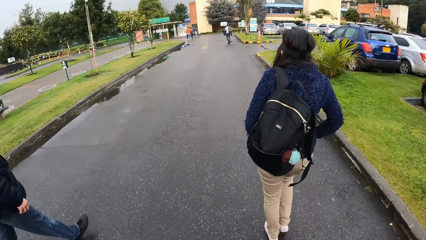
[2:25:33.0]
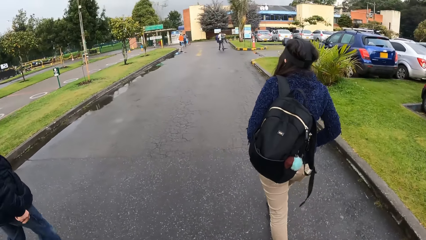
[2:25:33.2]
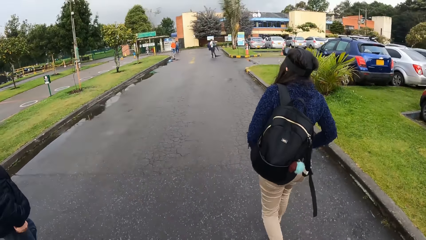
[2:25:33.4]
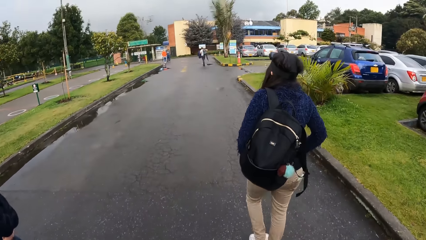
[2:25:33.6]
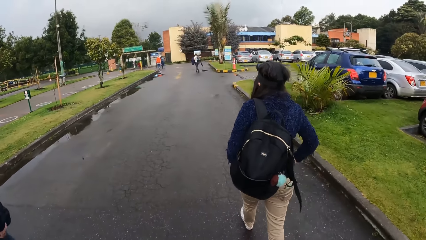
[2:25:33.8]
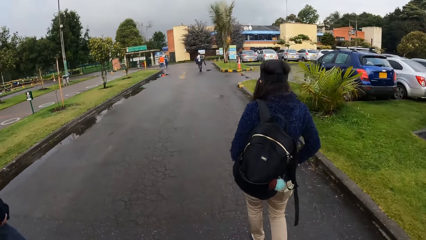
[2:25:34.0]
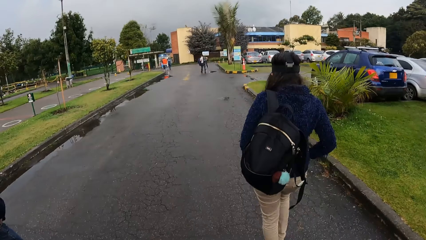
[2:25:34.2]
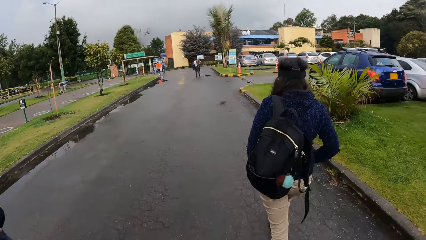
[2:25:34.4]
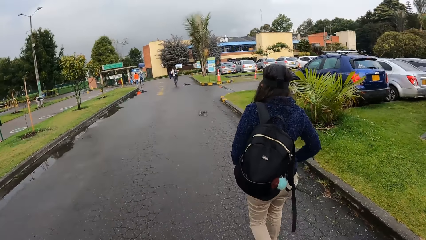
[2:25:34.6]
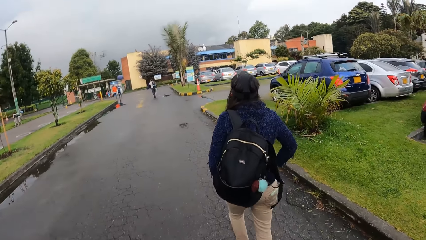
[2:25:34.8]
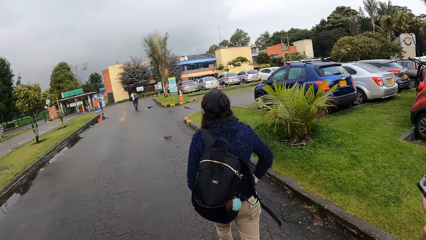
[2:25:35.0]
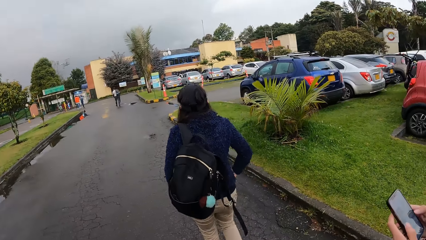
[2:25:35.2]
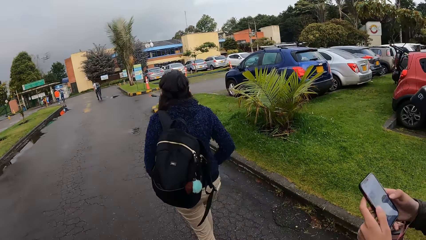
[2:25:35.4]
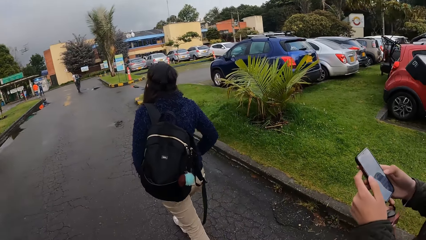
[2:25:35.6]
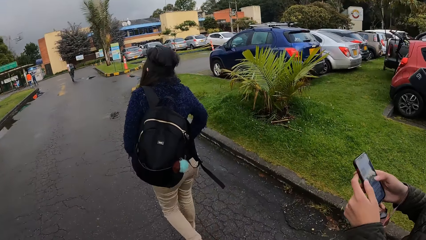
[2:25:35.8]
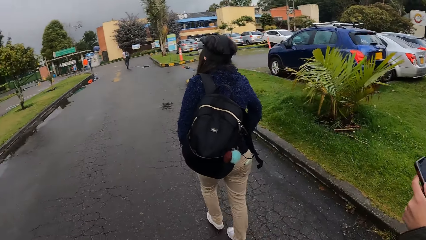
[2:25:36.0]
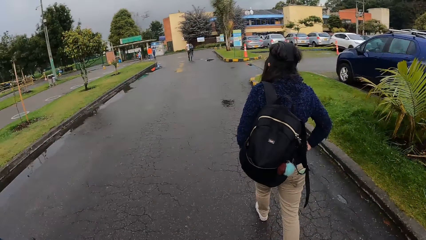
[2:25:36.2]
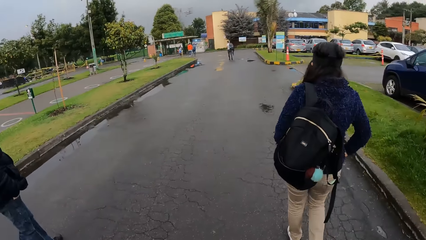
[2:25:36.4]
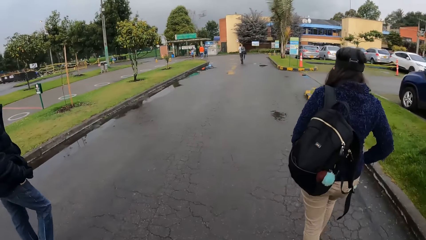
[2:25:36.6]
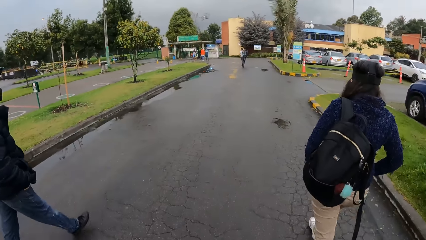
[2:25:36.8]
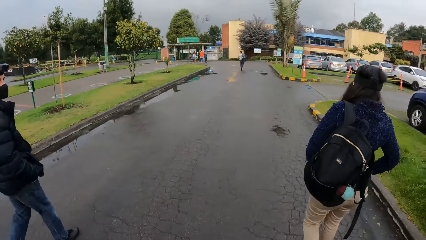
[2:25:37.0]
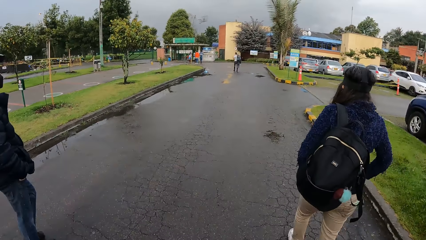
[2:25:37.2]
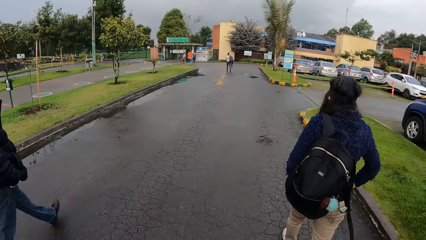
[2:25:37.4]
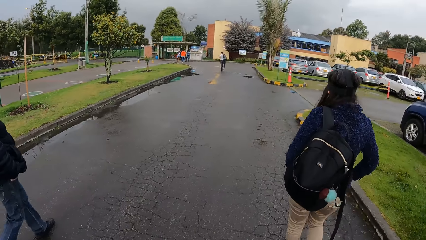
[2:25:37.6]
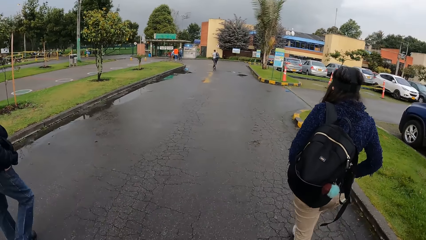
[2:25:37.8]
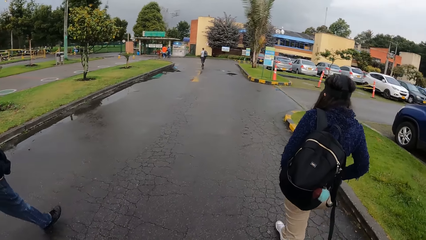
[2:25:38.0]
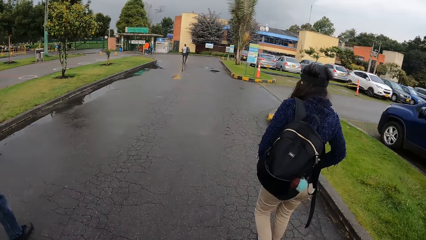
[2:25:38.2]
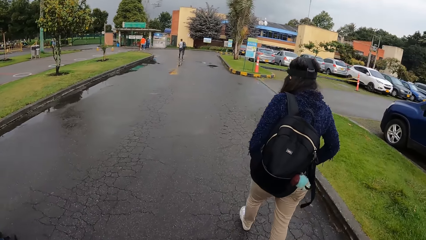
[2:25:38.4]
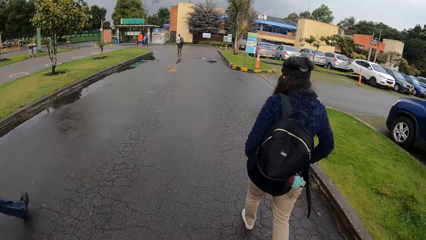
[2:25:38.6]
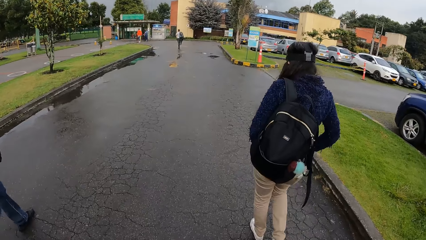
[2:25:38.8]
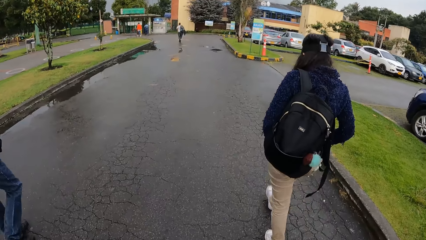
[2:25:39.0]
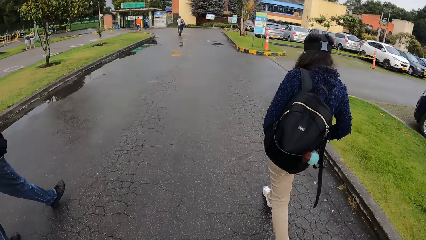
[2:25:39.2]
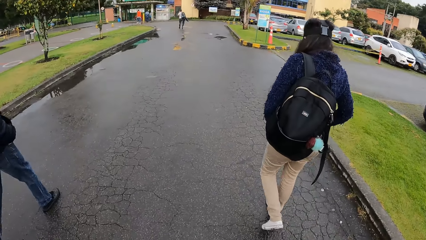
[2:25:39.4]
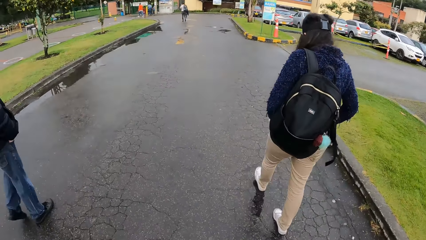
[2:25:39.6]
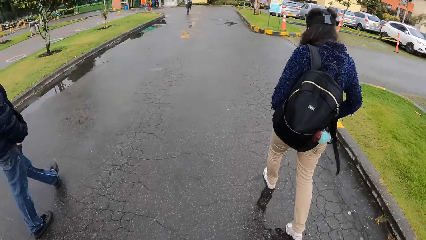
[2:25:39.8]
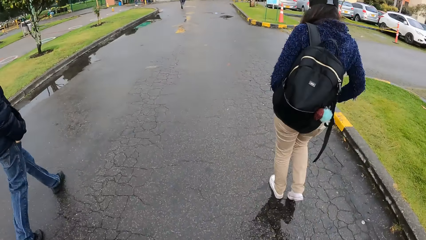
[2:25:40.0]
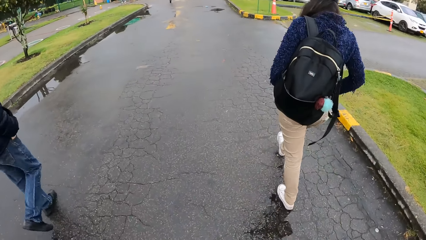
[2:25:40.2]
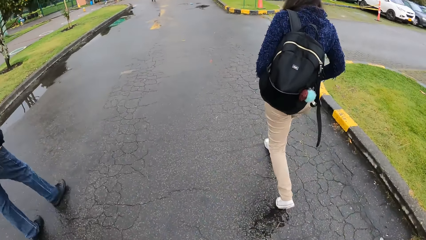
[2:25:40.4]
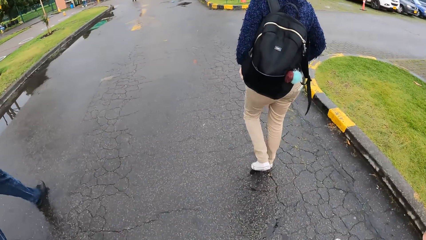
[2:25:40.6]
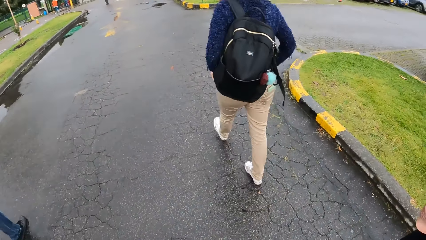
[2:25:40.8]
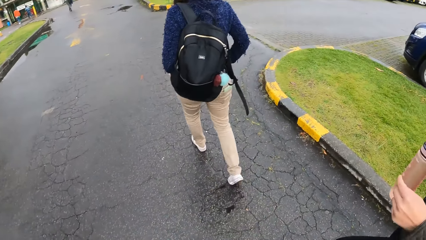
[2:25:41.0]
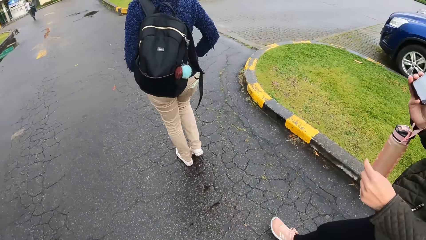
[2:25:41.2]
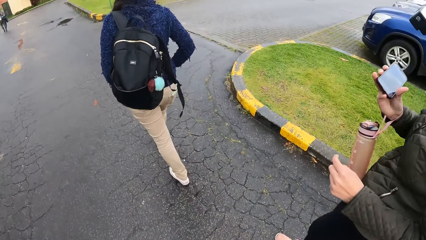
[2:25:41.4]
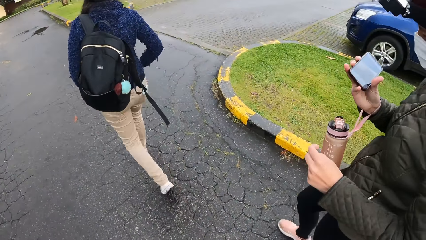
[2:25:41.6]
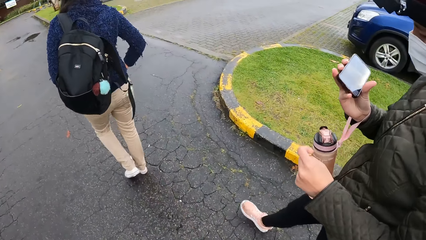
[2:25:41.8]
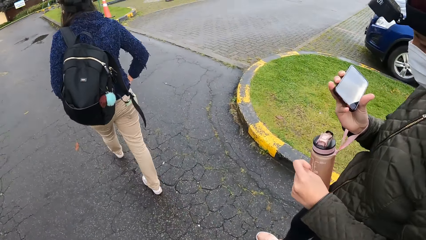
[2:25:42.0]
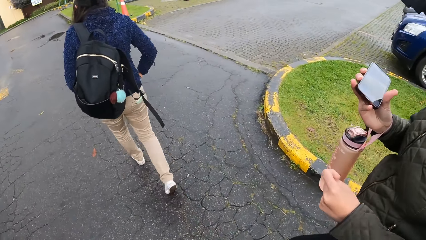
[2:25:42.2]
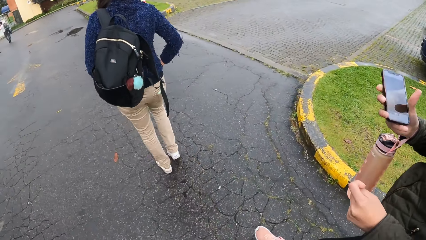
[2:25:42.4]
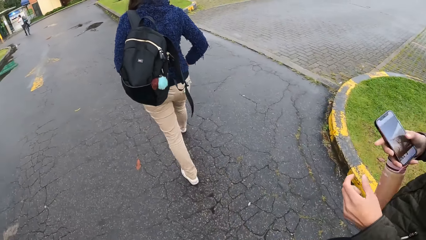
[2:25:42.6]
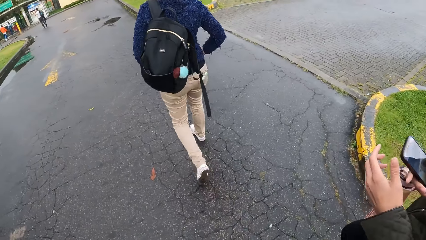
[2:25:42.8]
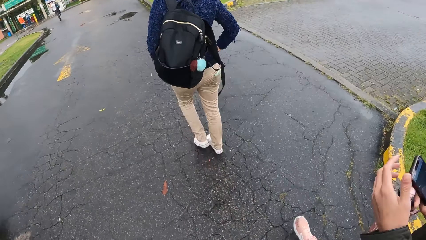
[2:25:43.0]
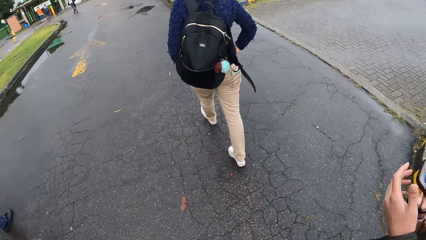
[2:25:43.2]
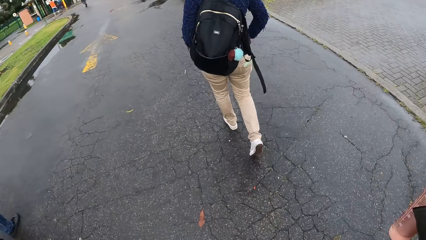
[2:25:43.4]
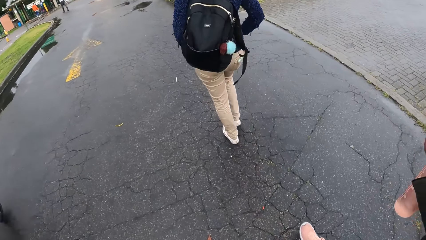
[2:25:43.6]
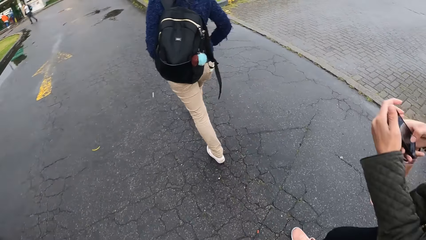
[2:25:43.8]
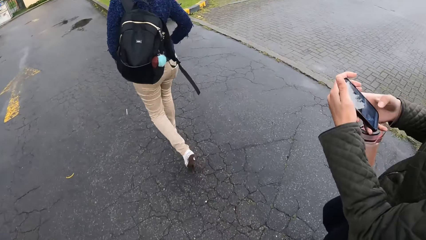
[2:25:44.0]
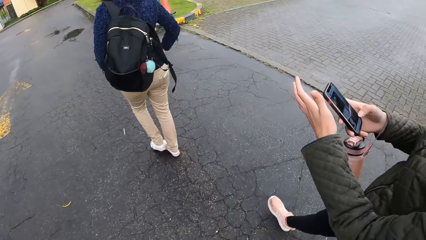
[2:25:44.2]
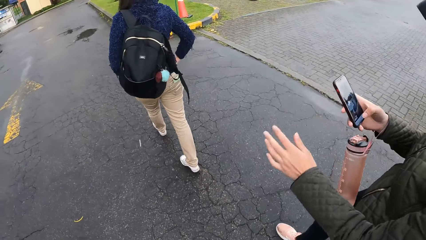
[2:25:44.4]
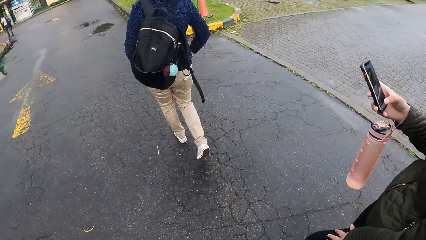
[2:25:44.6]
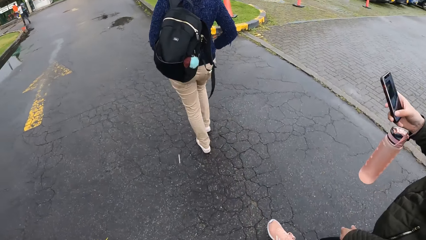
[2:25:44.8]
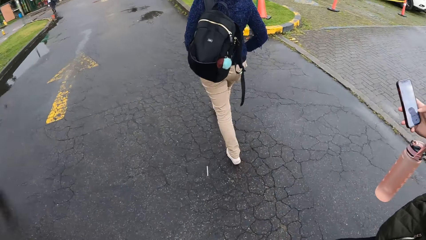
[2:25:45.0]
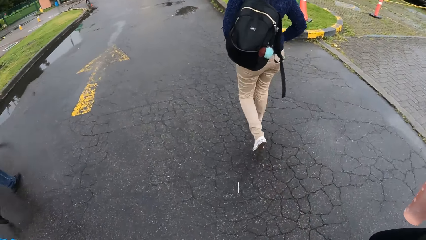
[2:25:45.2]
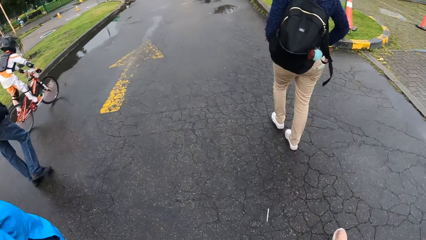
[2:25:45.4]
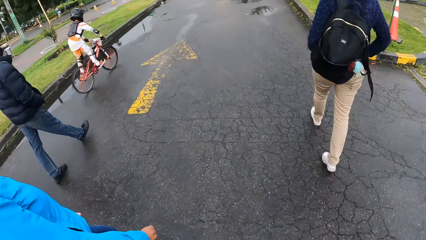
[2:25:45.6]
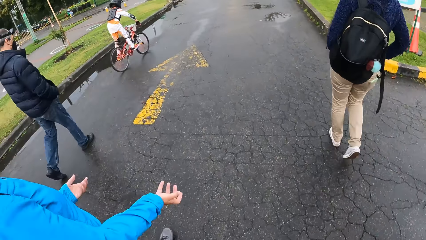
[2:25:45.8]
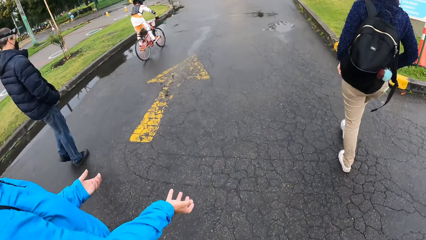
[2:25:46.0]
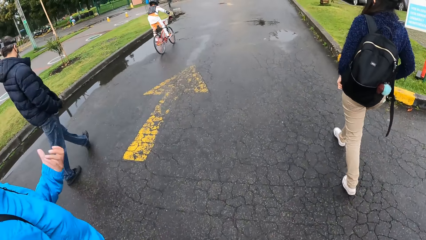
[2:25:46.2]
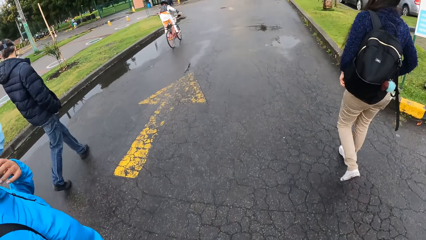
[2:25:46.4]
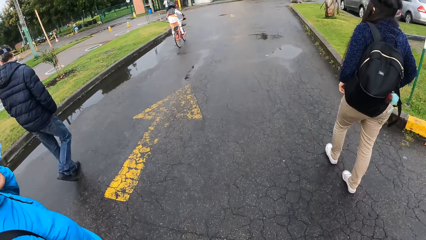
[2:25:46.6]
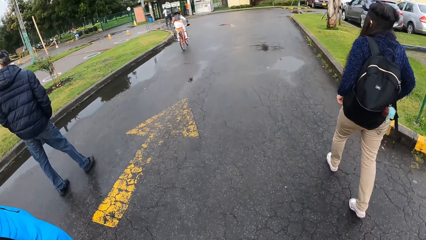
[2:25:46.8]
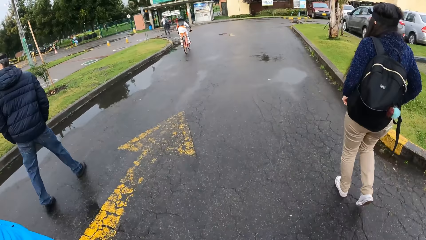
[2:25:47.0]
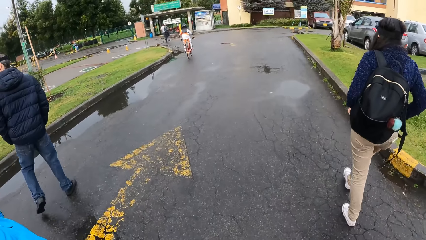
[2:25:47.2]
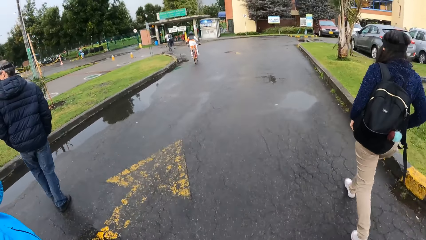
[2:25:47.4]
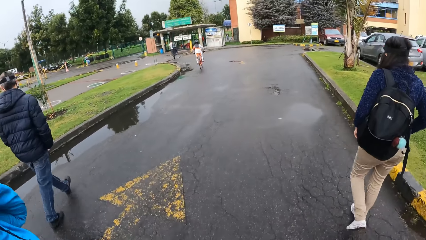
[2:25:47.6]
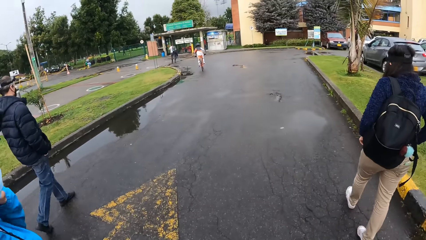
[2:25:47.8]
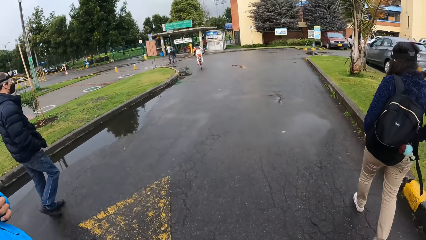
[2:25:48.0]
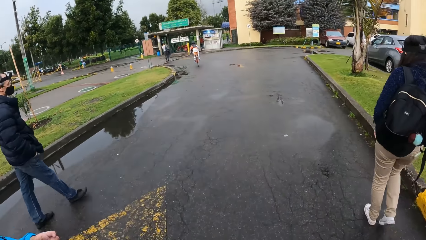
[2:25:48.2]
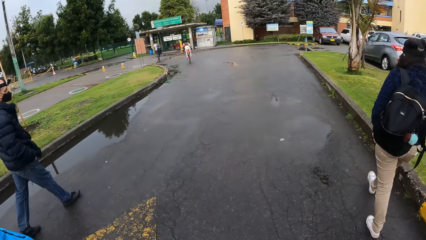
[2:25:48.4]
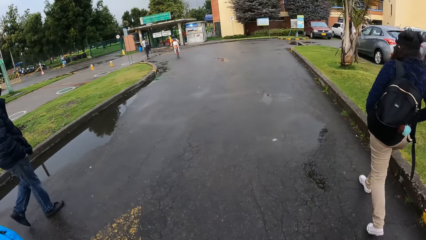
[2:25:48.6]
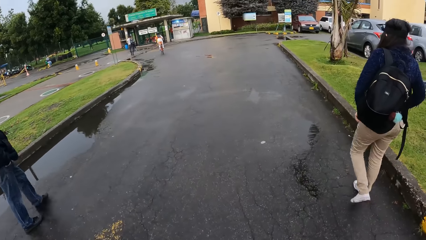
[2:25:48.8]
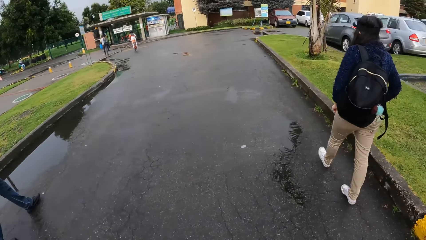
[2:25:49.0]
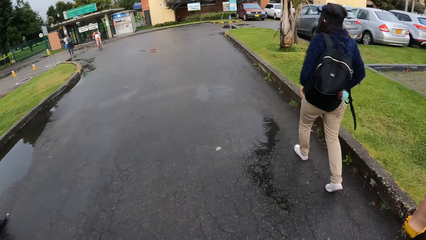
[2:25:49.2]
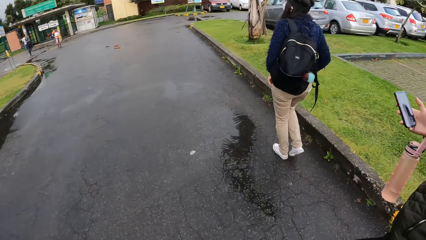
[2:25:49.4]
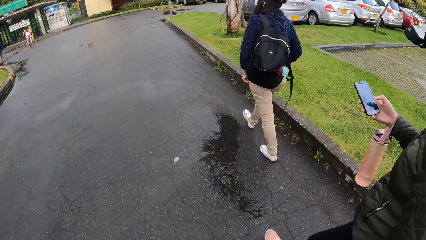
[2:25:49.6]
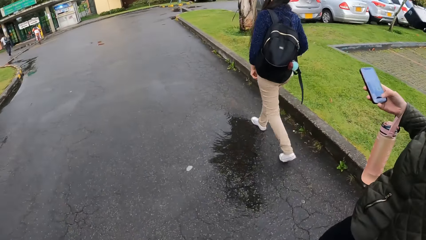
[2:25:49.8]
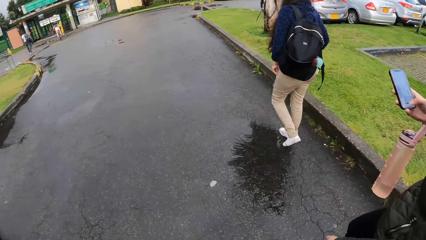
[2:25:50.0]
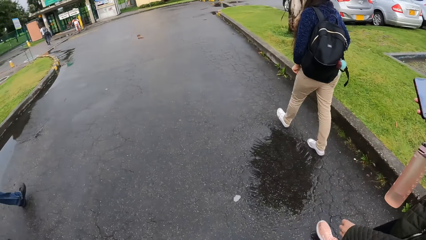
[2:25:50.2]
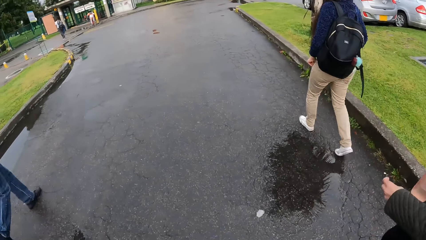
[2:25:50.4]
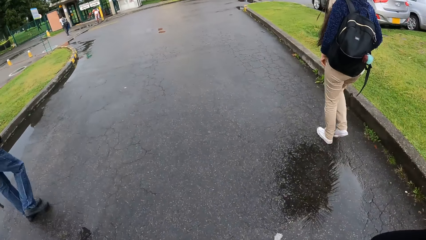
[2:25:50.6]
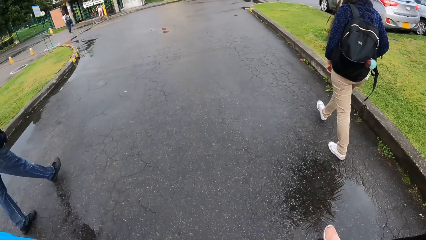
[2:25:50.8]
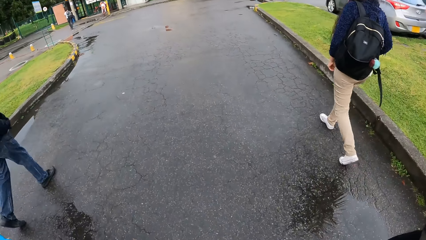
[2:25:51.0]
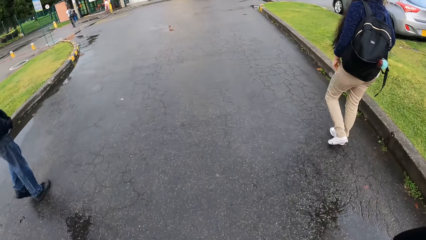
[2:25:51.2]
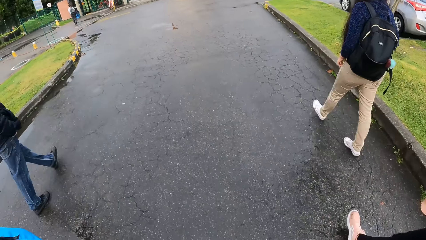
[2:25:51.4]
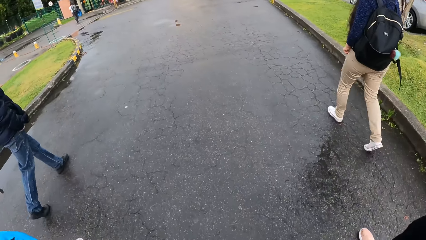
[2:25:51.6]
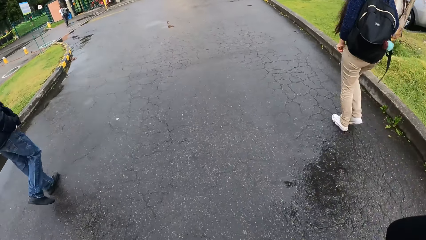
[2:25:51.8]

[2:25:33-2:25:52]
The camera wearer walks on the road. A person walks on the road and uses a phone. The person walks on the road and uses the phone. The camera wearer walks on the road and looks at the person.
